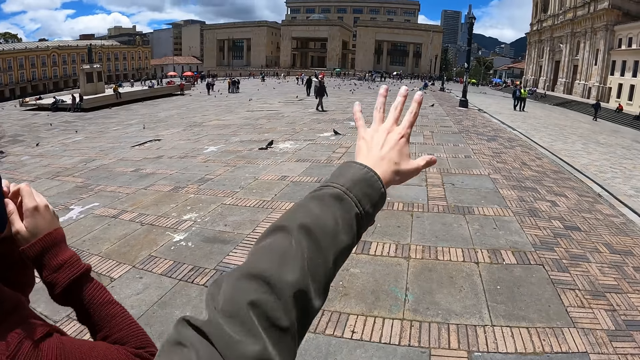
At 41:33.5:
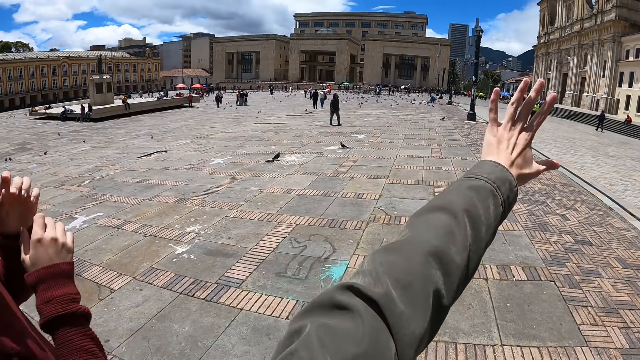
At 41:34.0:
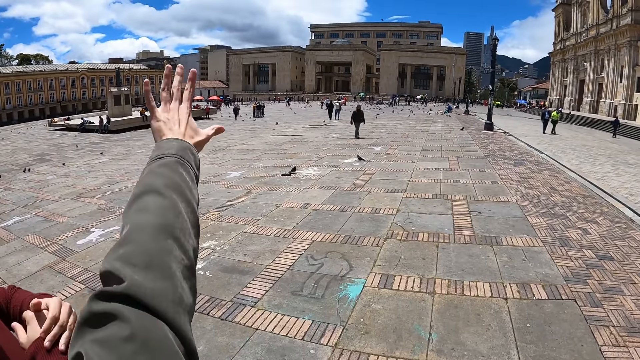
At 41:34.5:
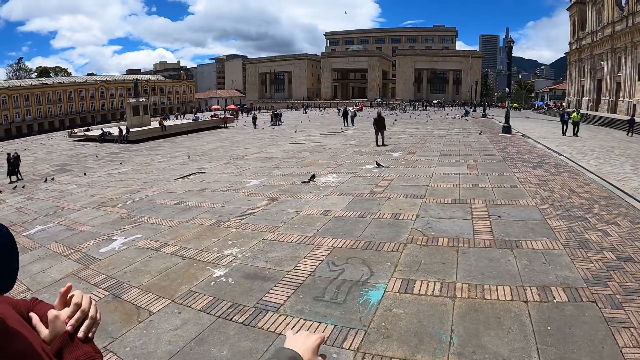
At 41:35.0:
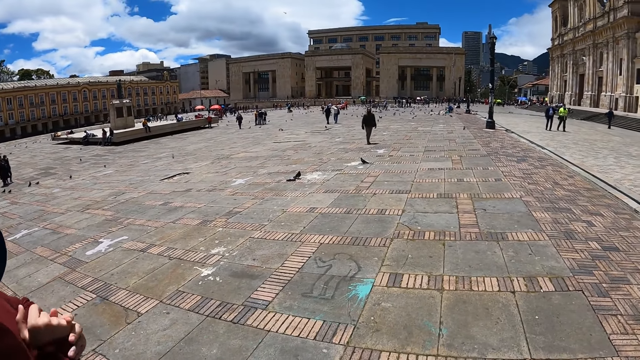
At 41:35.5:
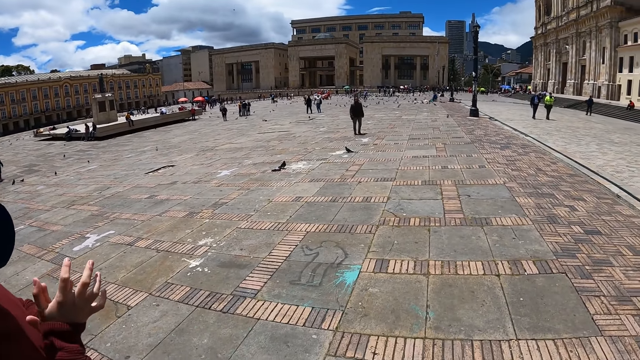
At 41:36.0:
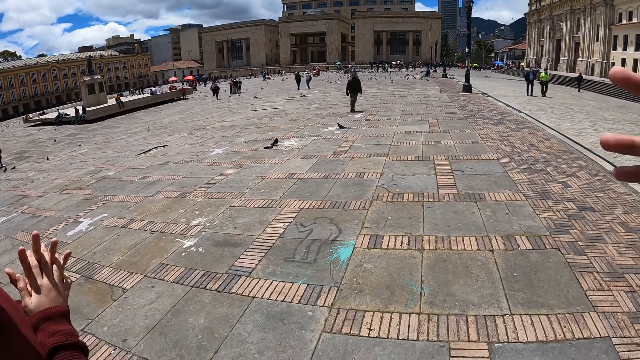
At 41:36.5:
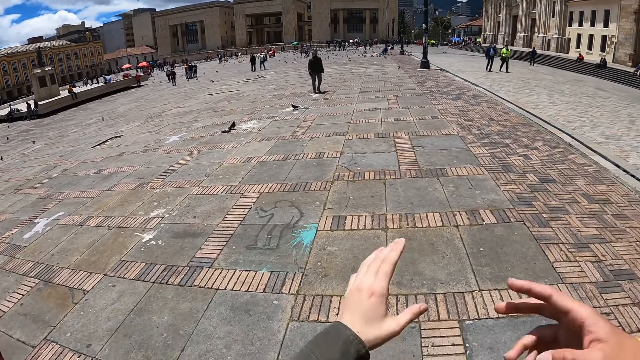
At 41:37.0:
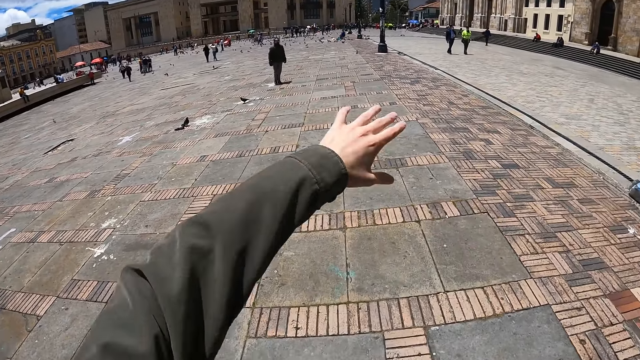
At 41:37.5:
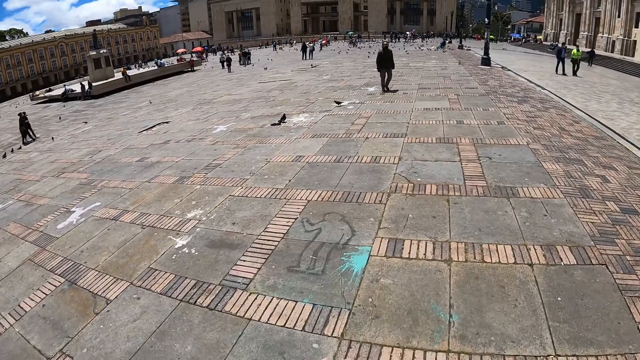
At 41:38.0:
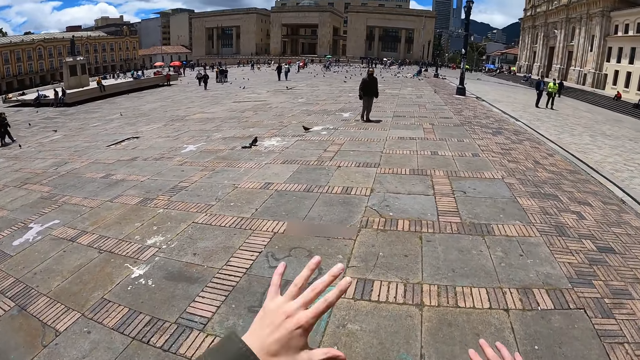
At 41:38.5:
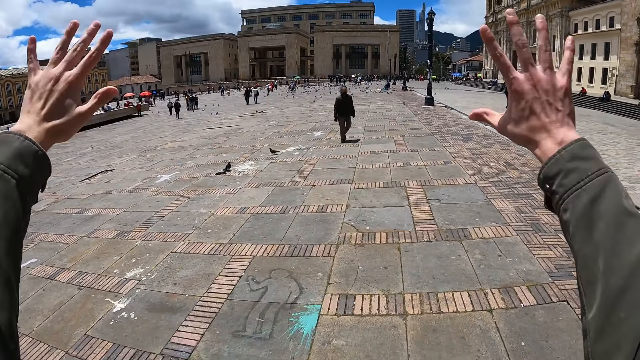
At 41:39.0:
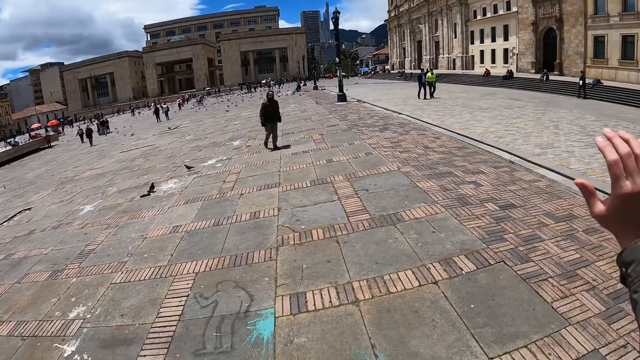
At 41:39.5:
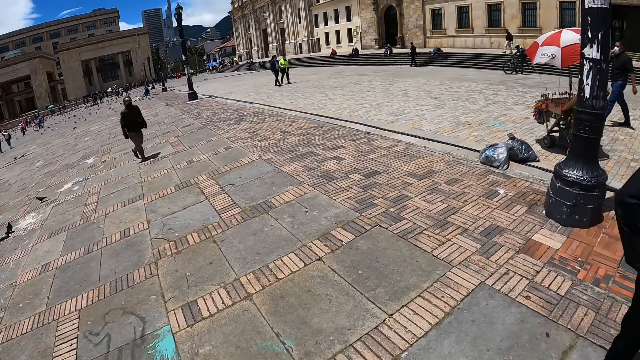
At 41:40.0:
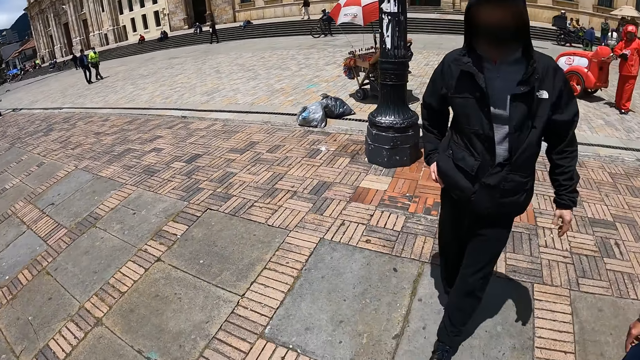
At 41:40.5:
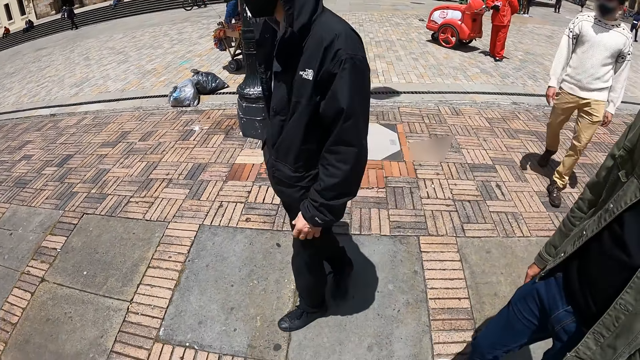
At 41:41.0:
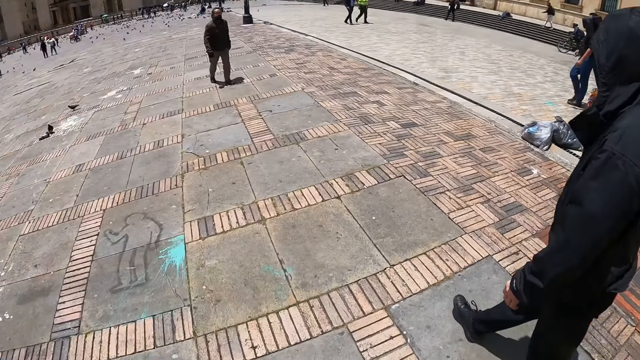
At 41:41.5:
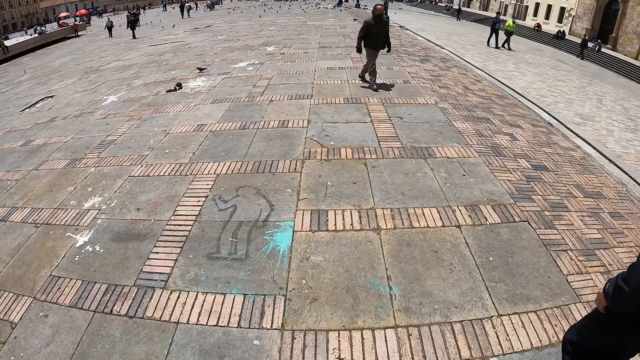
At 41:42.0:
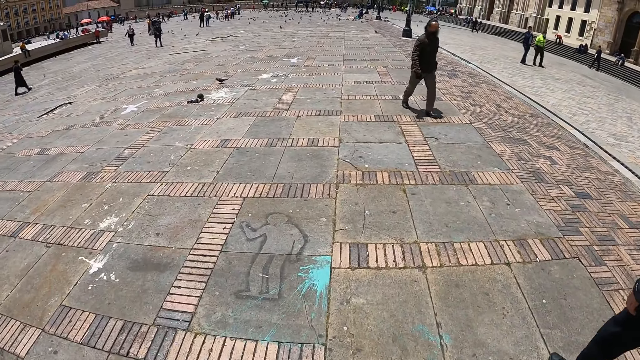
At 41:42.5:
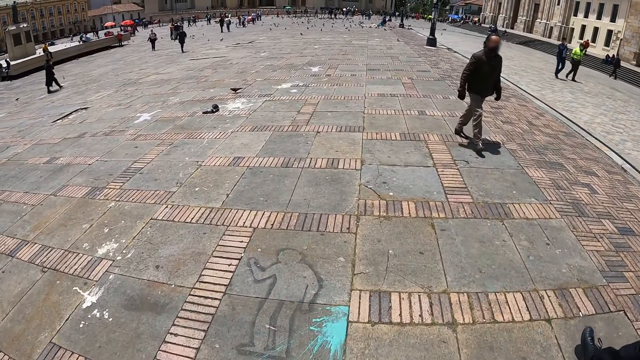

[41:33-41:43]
The camera wearer stretches the hand. They look around. They raise the hand. They swing the hand. They look around.

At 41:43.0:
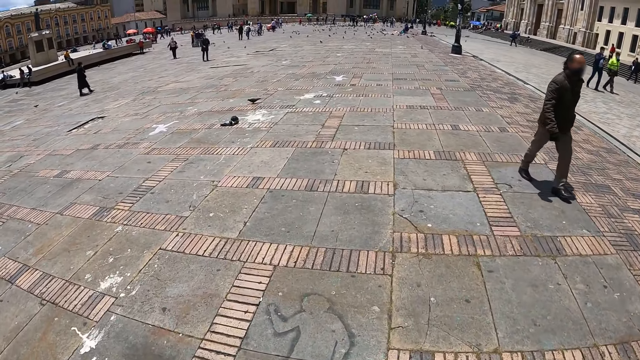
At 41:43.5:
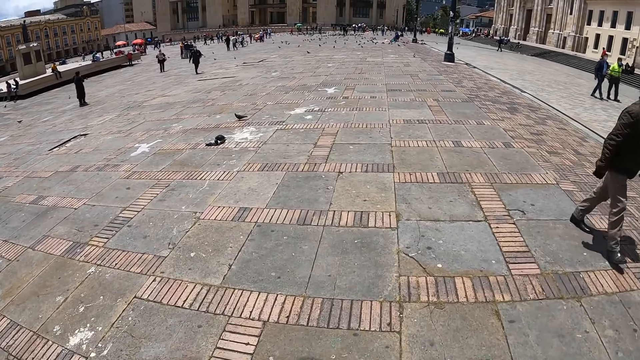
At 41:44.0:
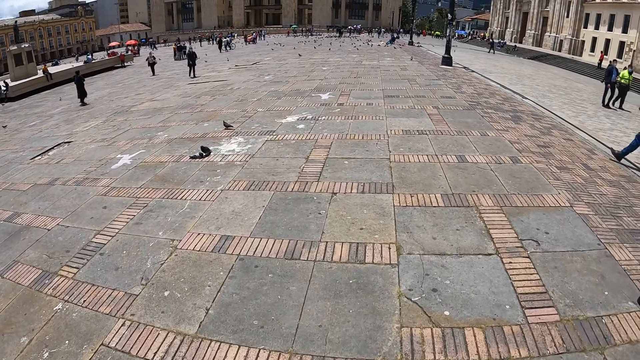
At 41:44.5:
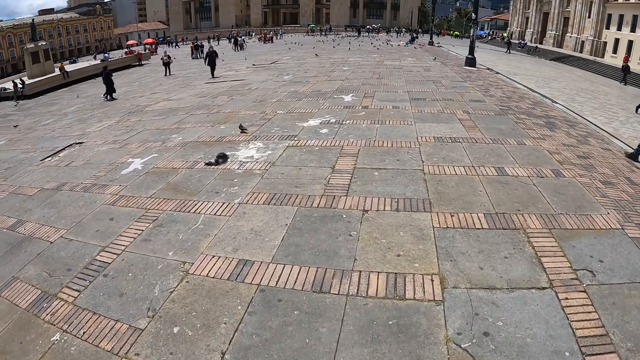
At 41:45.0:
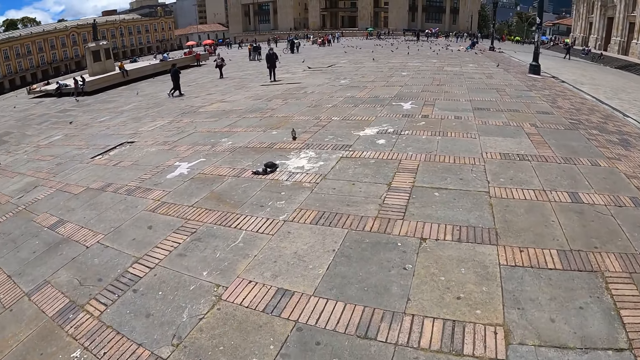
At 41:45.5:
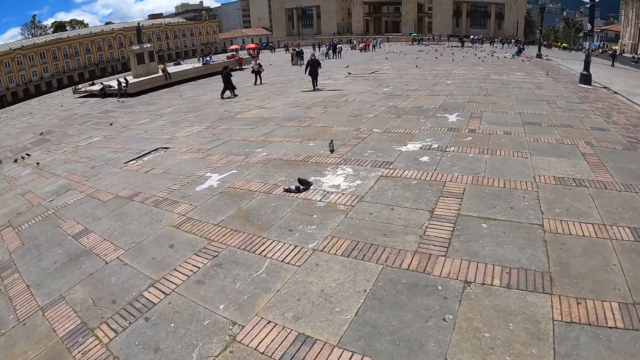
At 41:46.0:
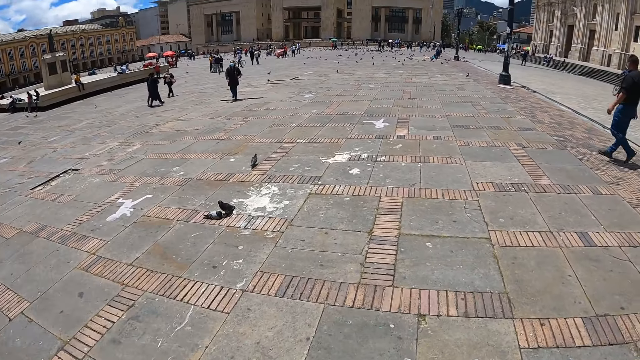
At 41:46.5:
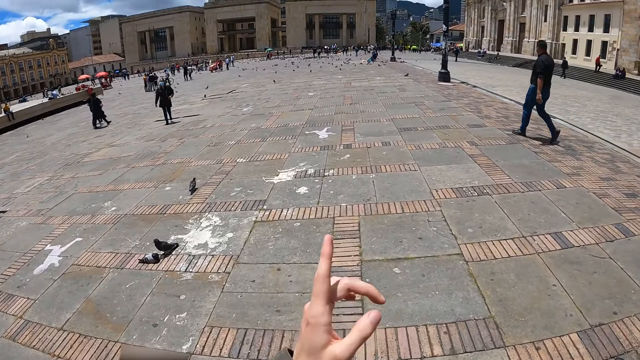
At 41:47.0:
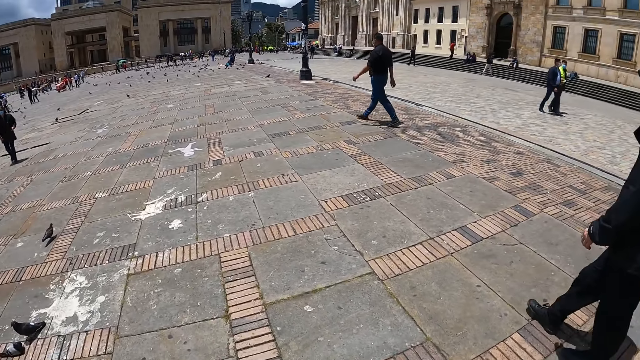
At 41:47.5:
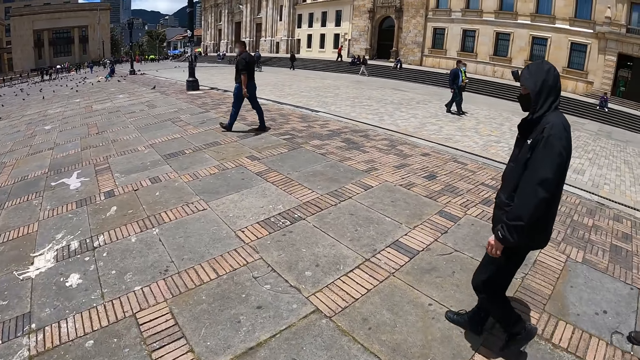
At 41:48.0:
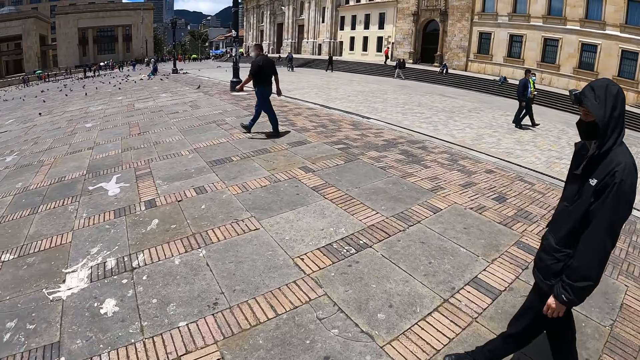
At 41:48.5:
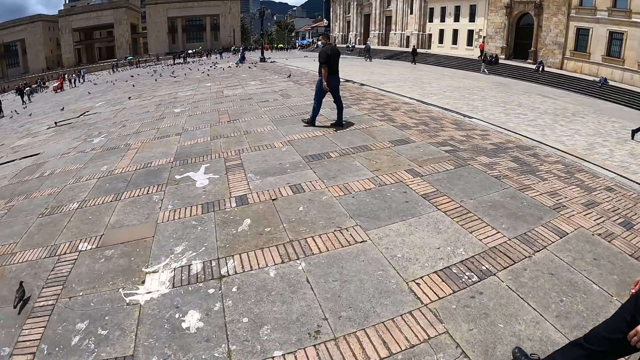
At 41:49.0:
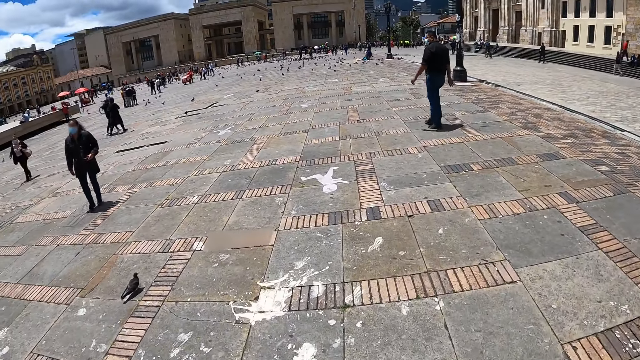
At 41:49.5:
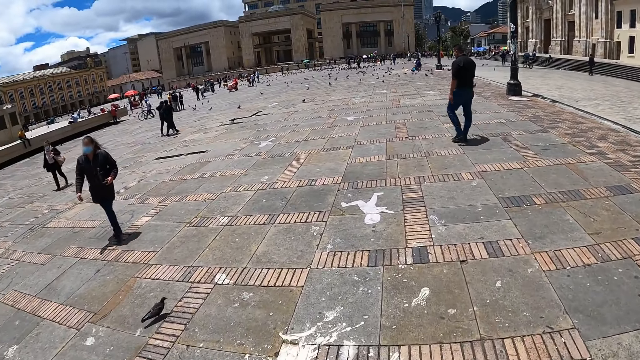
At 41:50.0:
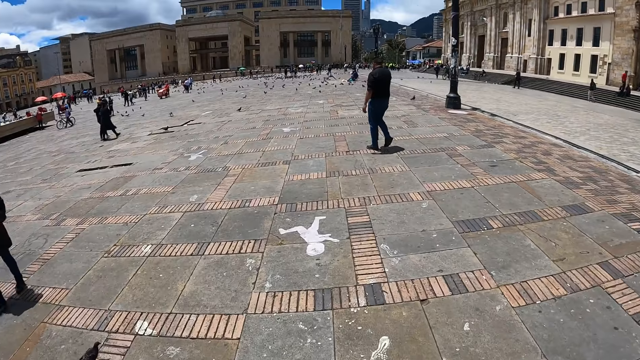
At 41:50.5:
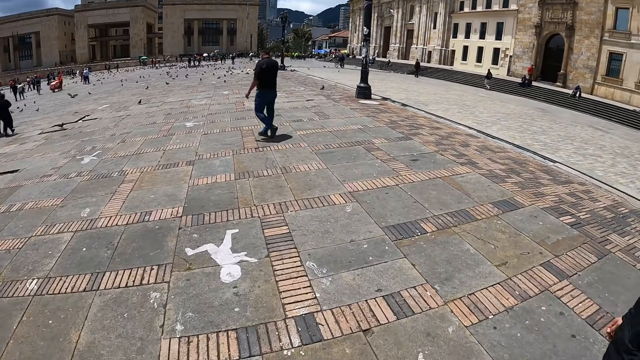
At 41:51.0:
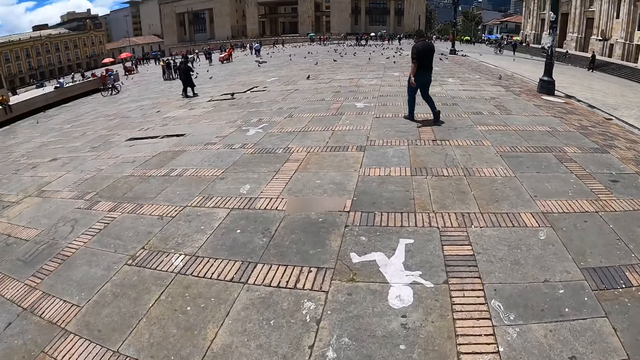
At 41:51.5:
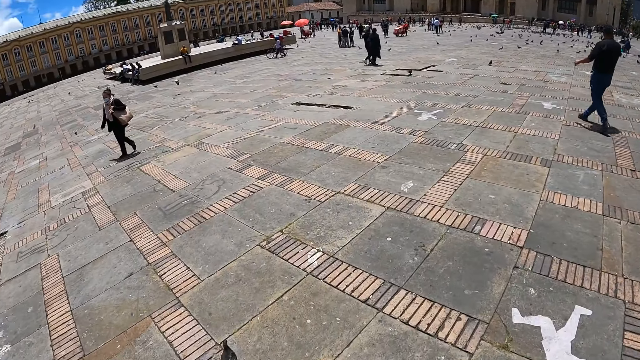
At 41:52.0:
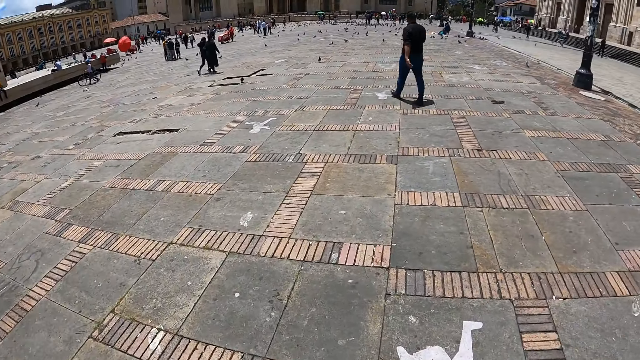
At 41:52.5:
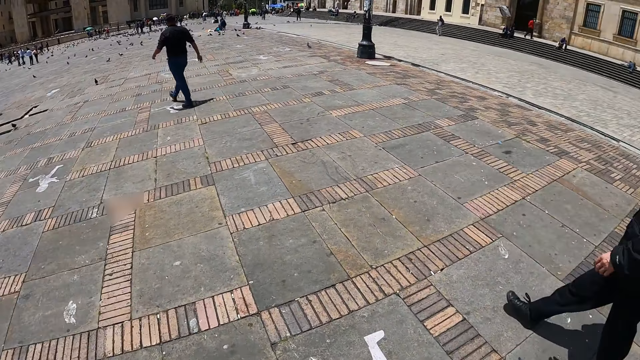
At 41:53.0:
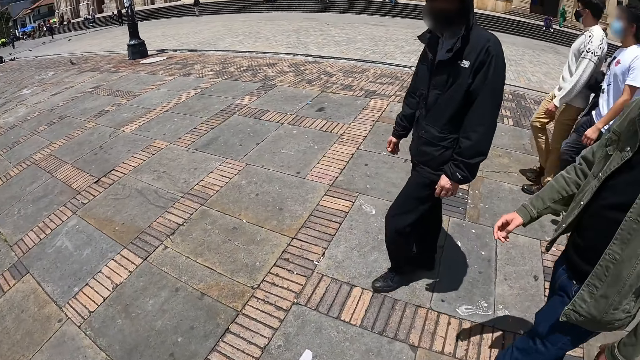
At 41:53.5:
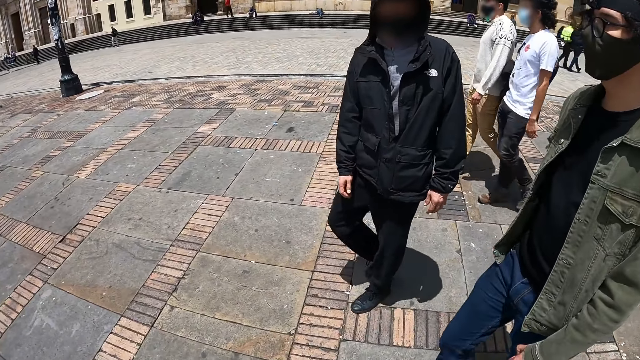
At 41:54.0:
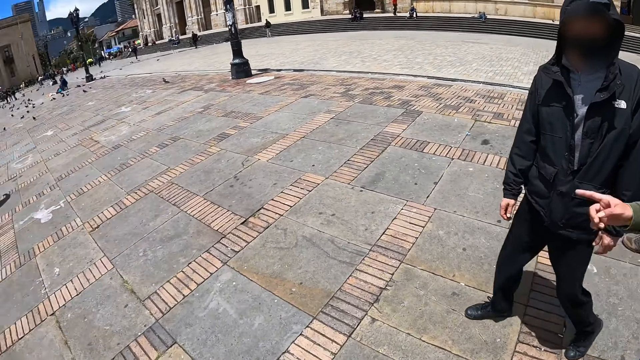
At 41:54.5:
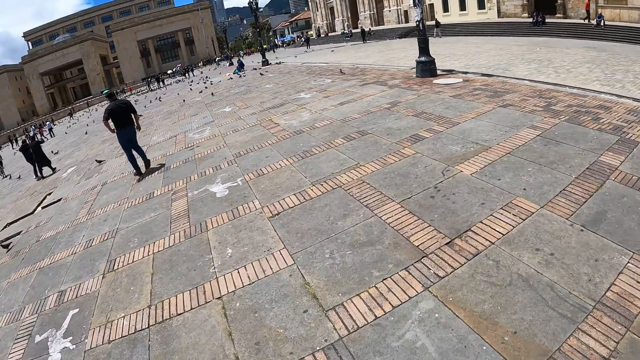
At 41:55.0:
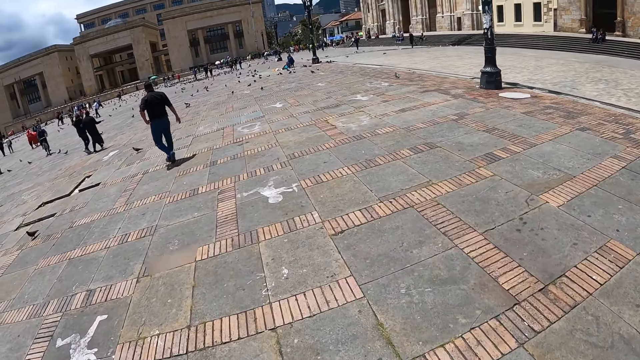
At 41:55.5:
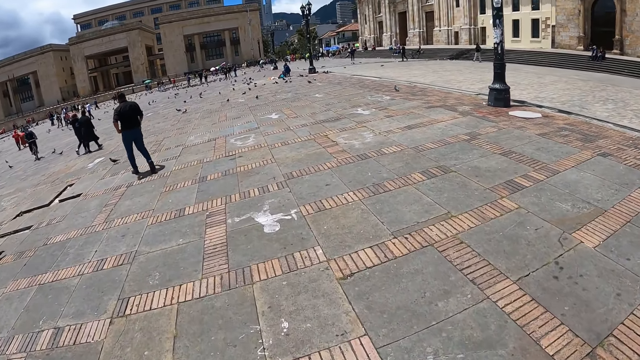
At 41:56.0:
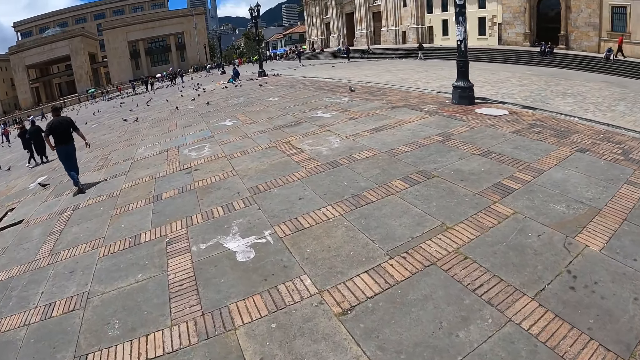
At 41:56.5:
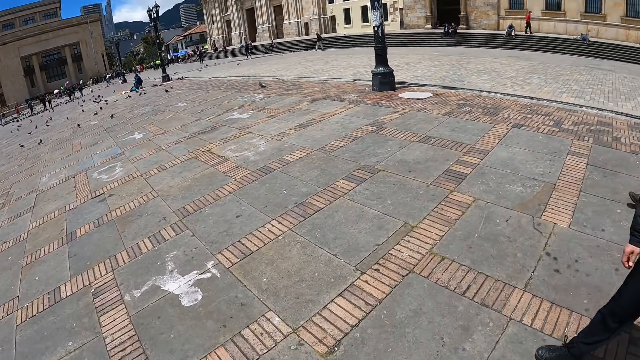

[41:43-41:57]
The camera wearer walks on the pavement. They point at something. They look around.
